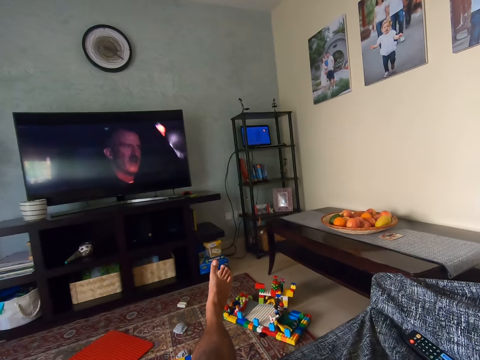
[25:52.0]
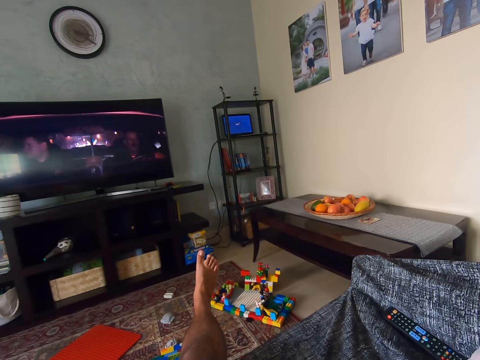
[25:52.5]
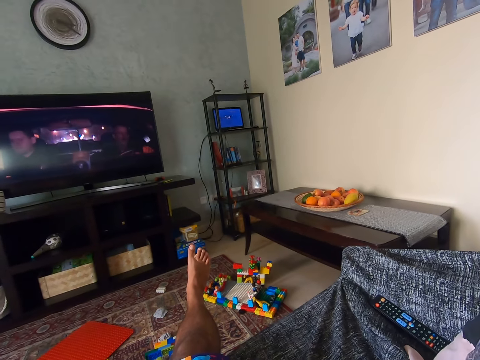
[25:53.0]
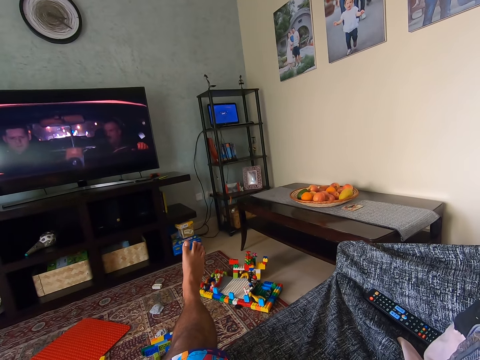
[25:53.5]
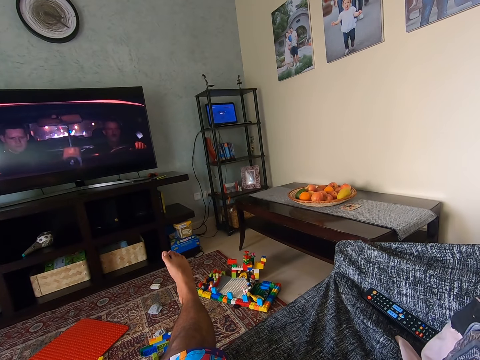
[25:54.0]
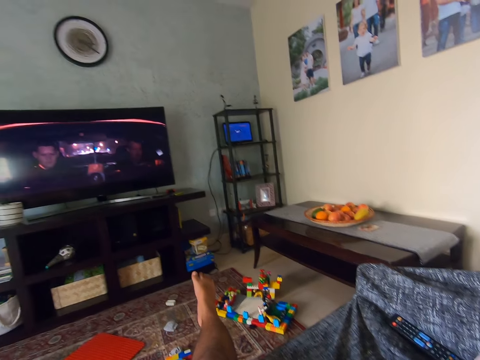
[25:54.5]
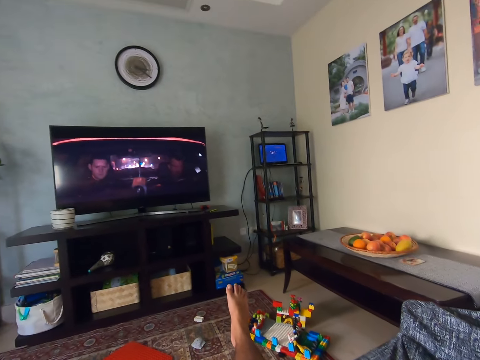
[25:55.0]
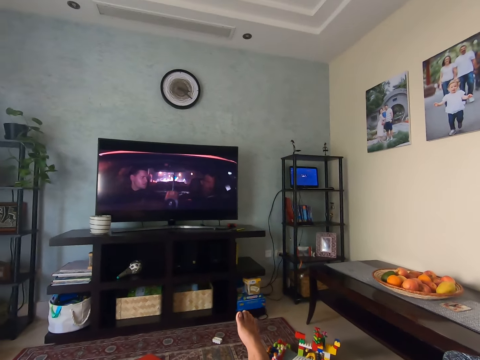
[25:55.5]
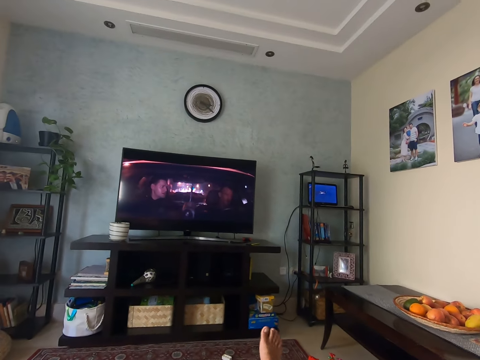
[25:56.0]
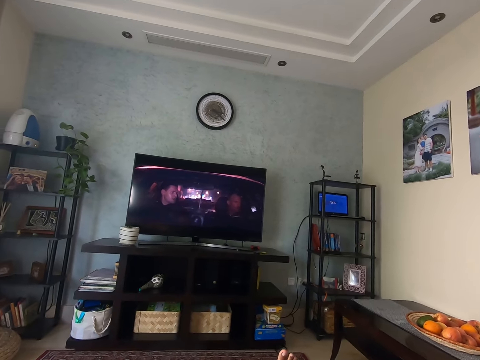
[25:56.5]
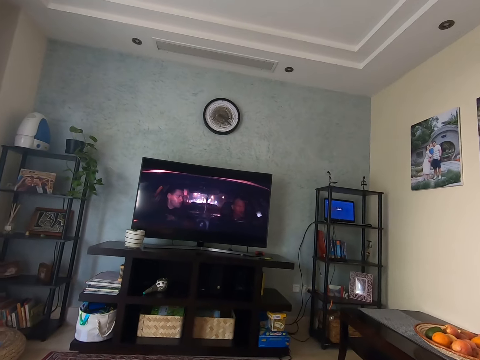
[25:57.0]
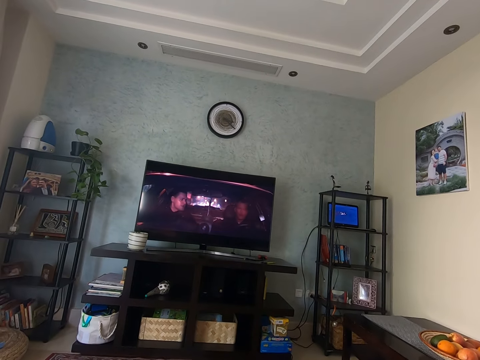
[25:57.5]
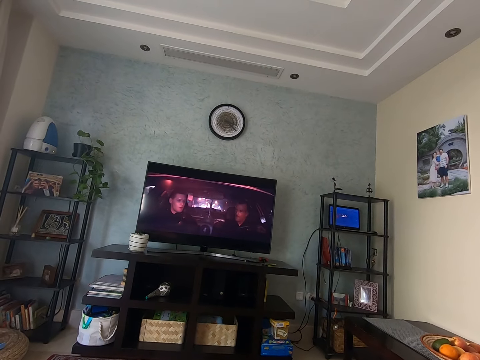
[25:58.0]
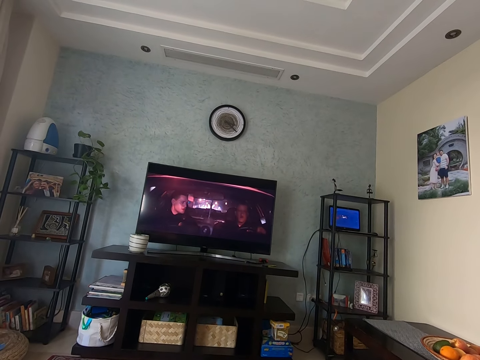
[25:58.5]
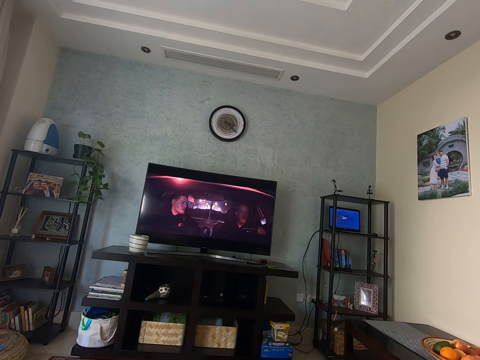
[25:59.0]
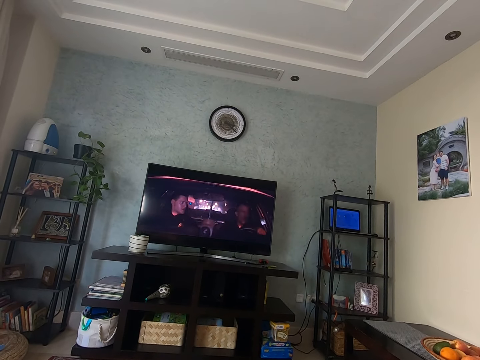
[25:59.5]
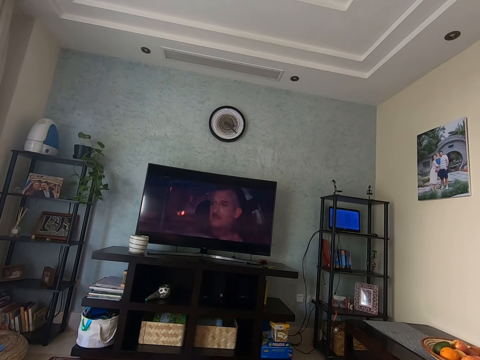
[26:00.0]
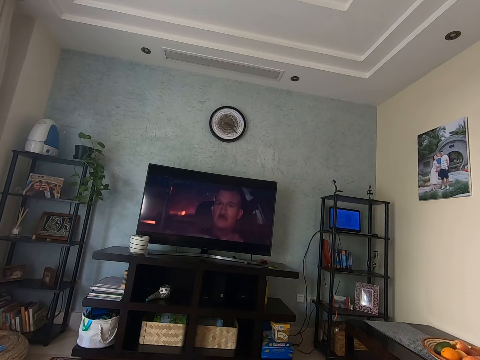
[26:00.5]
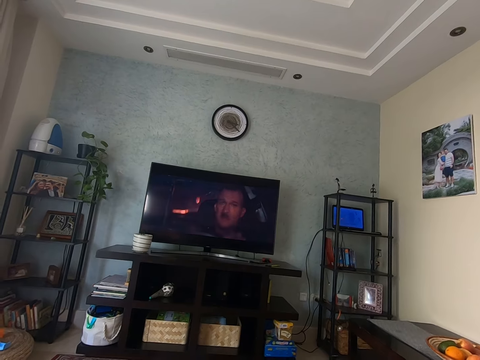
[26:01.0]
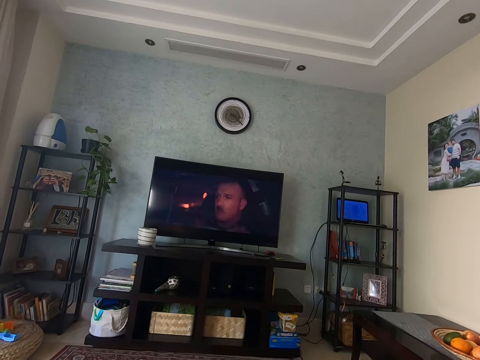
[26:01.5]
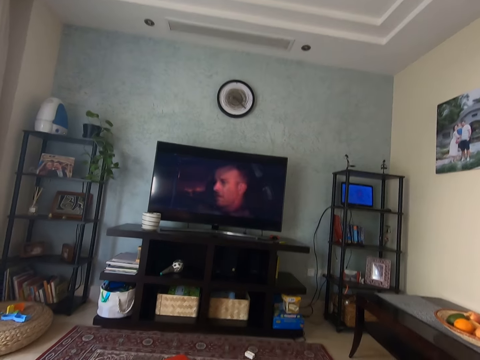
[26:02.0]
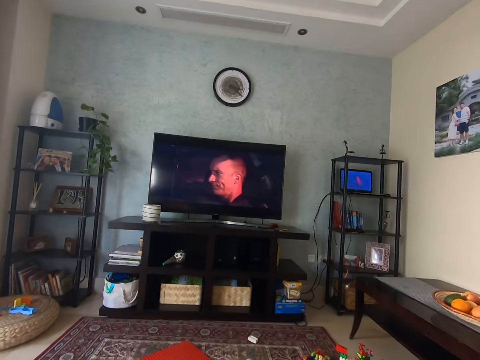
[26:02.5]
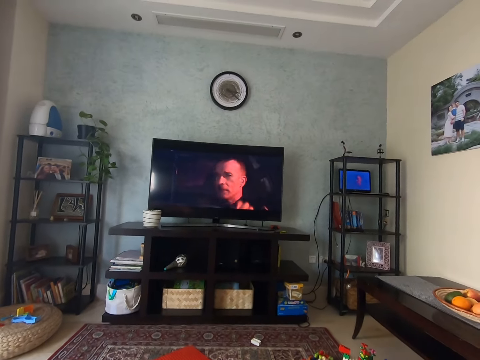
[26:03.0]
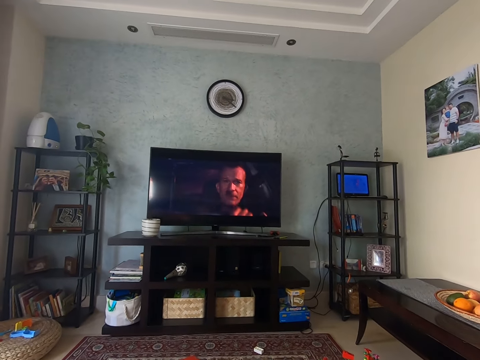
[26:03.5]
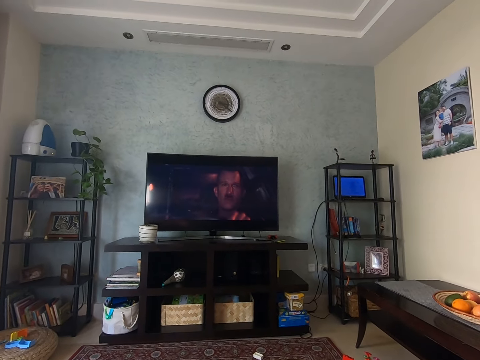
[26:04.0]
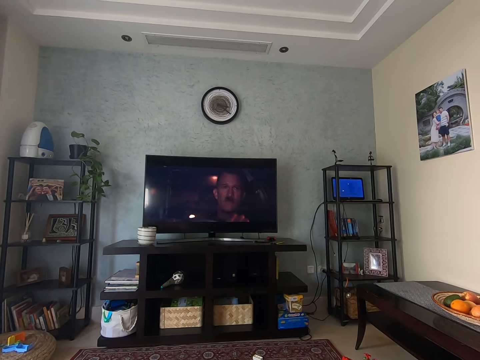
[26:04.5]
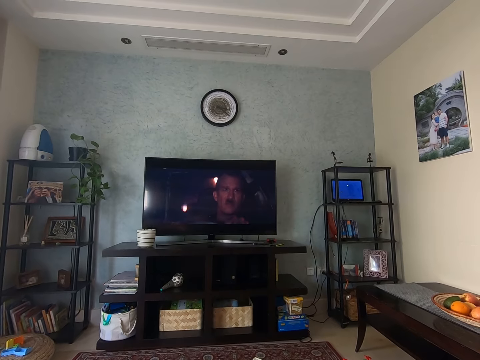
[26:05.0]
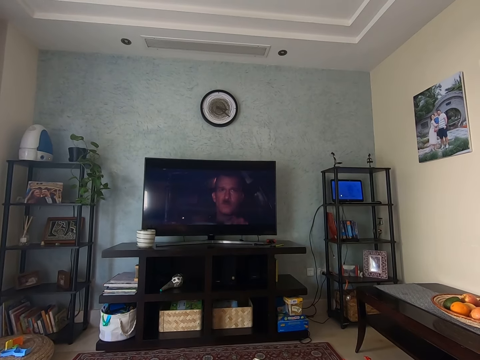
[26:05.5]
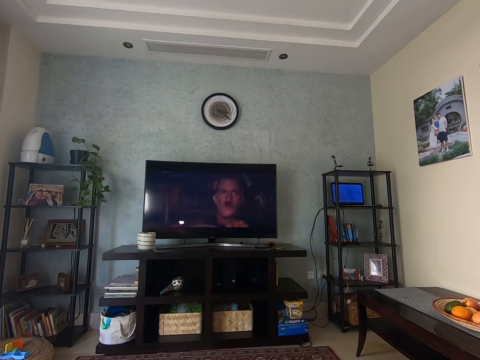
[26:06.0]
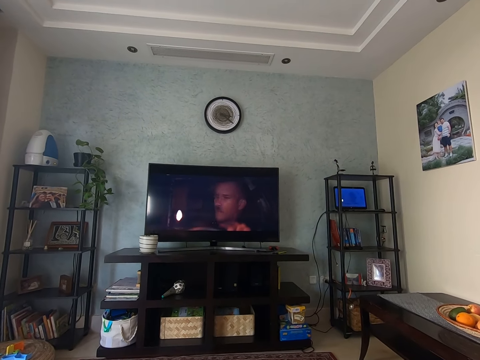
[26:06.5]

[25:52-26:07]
The camera wearer looks around. They watch the TV.

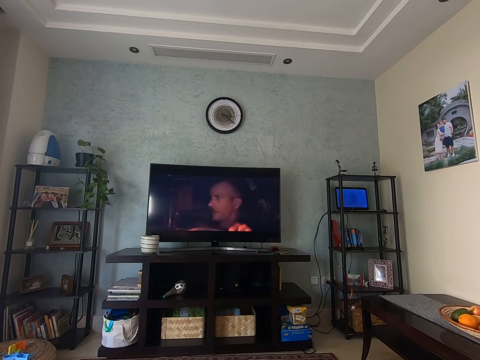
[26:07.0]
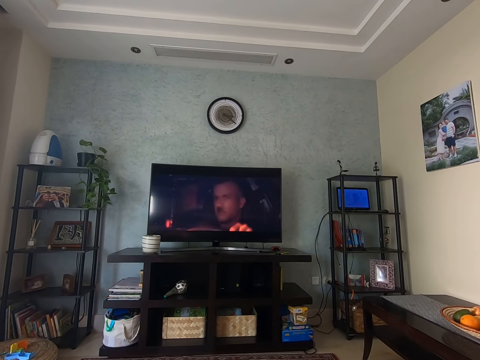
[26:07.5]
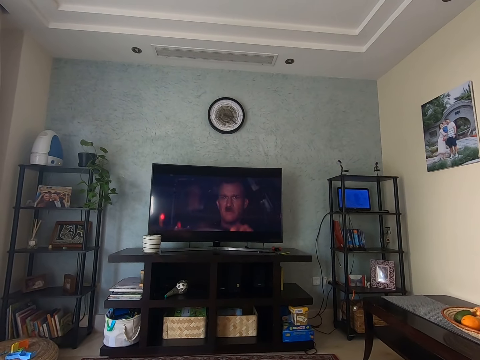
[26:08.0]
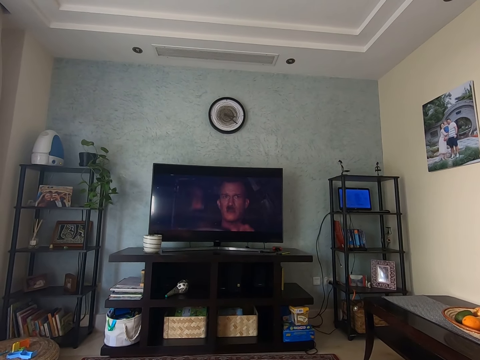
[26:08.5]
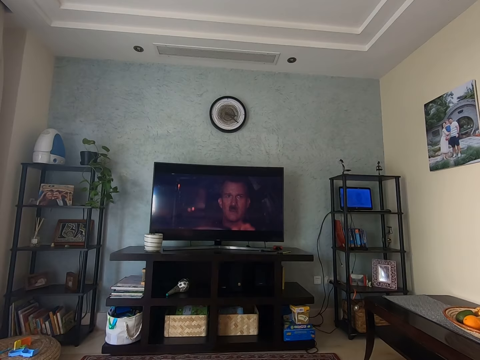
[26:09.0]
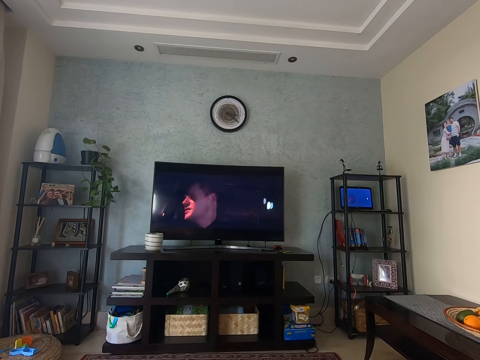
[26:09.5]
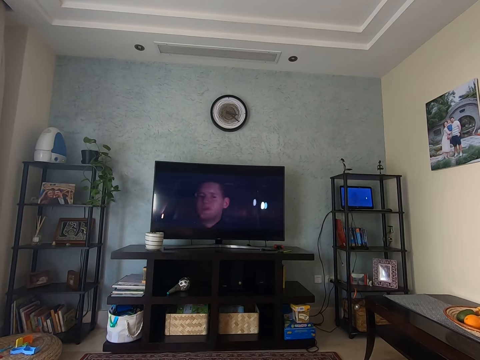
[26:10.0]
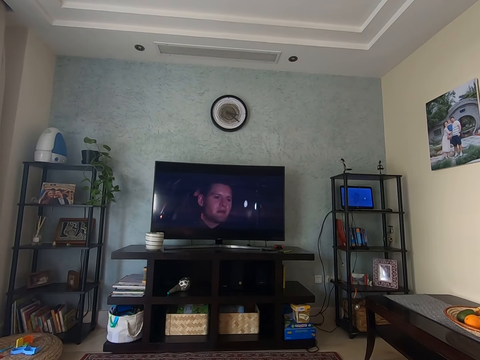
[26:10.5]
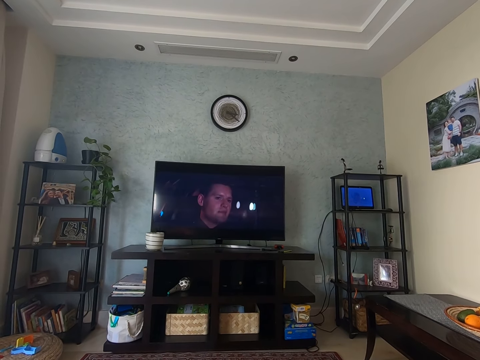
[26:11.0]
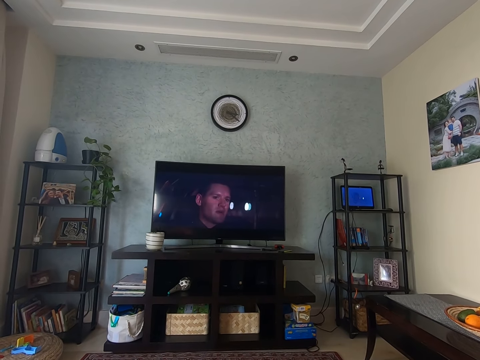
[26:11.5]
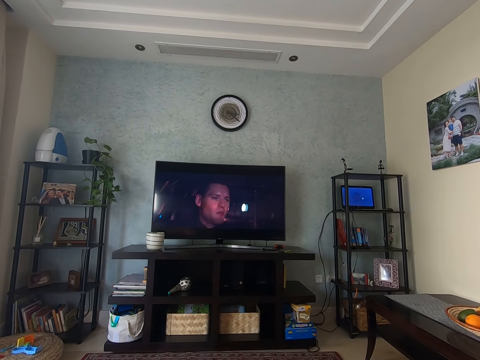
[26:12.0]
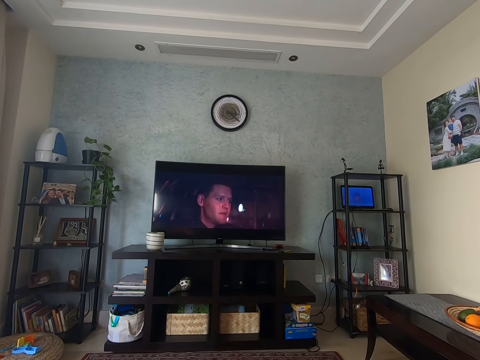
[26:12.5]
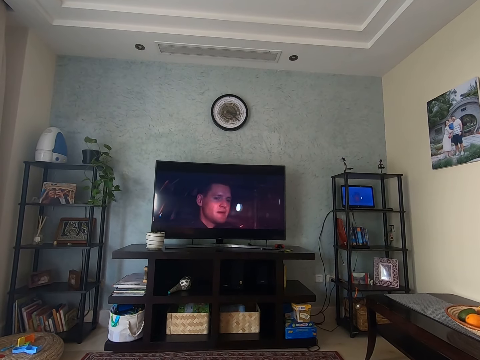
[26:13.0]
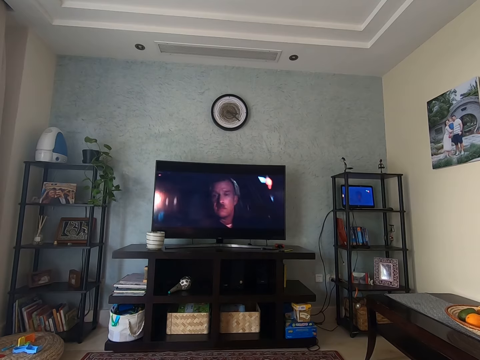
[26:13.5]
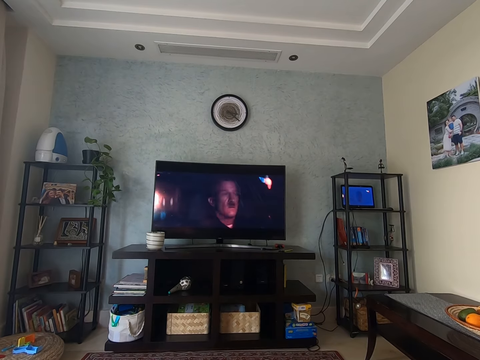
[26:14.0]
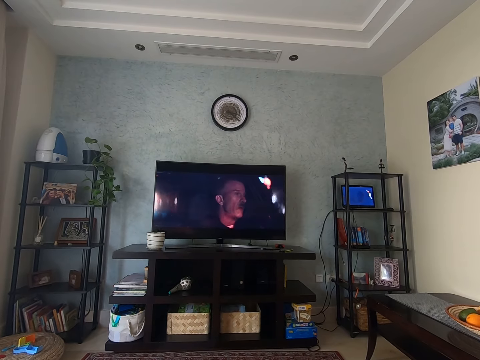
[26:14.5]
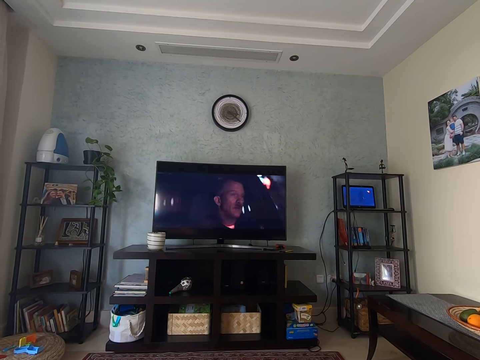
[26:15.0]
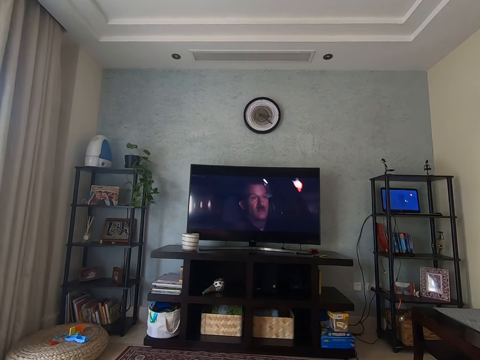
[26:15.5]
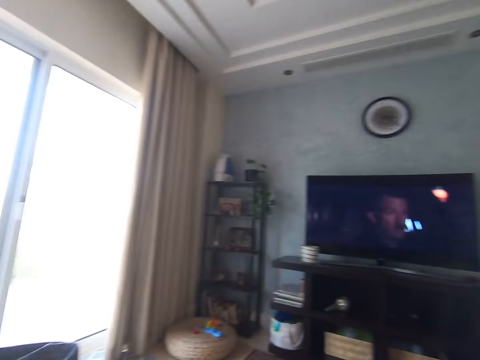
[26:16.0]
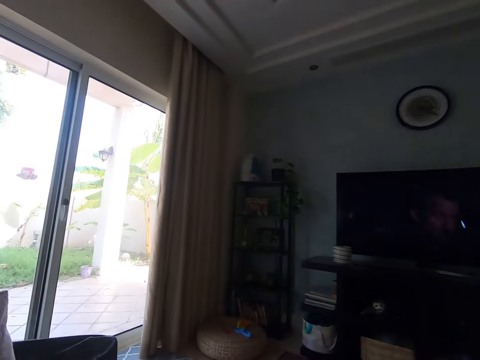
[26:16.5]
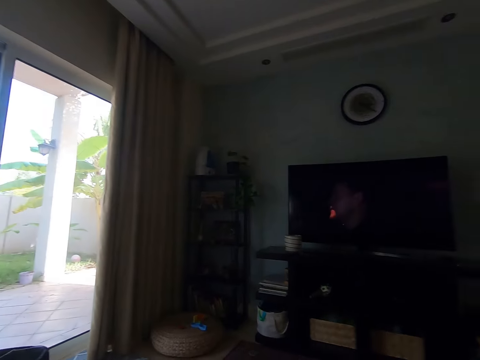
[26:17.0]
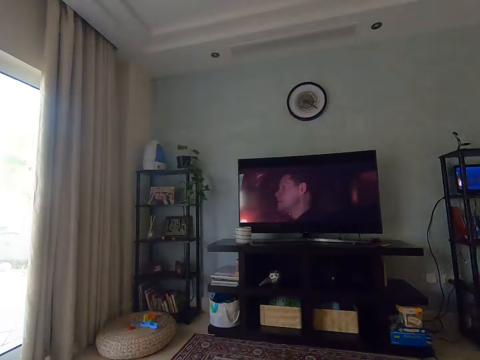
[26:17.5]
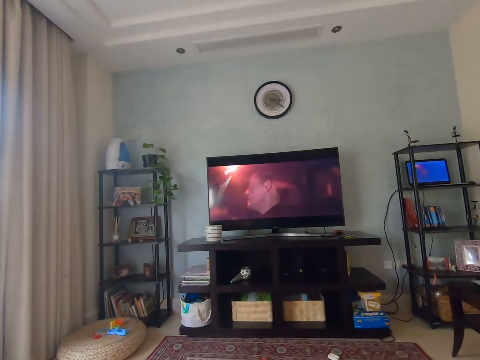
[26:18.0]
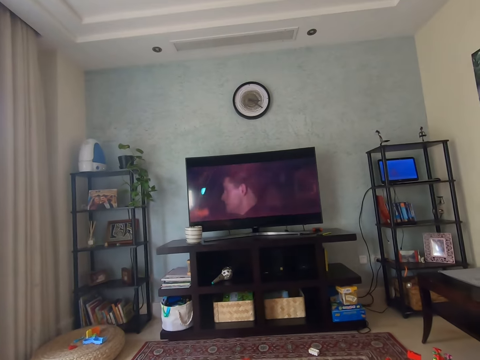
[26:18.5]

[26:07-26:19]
The camera wearer looks around. They watch the TV.
